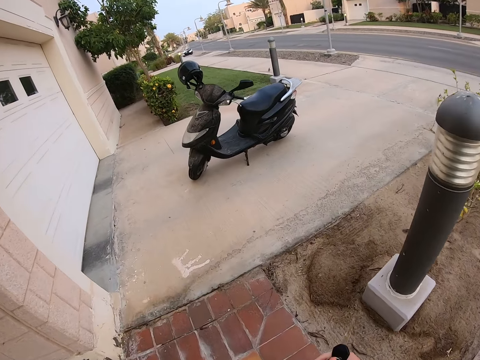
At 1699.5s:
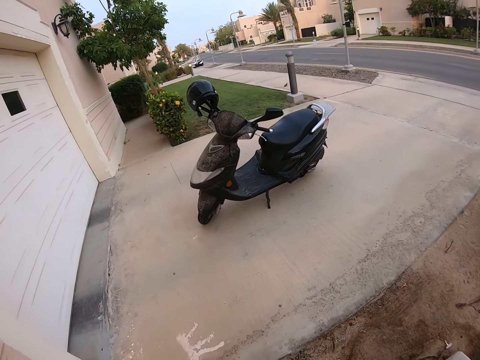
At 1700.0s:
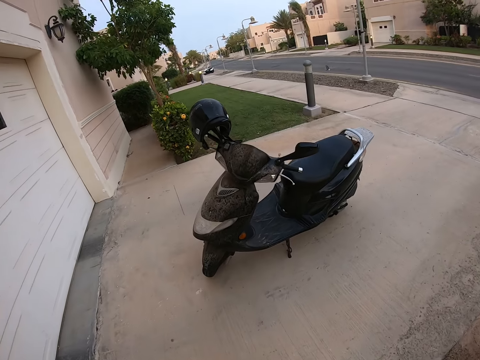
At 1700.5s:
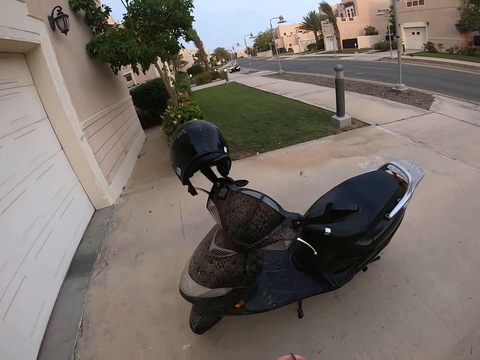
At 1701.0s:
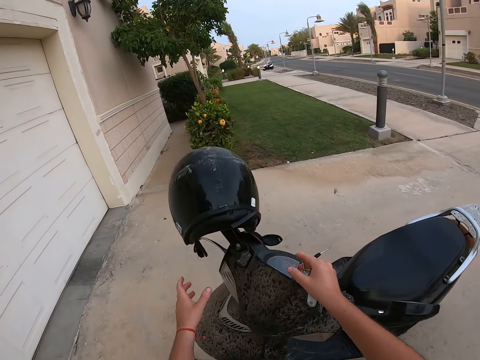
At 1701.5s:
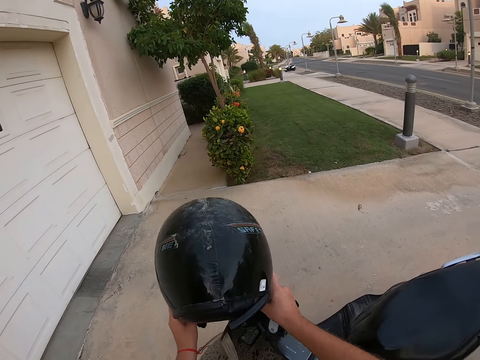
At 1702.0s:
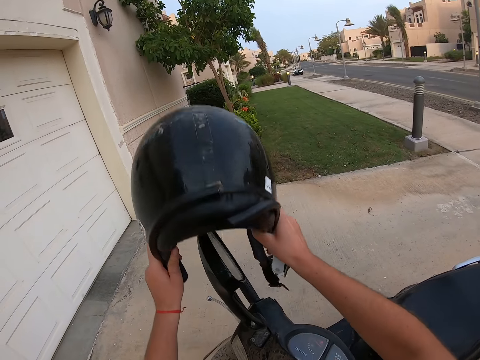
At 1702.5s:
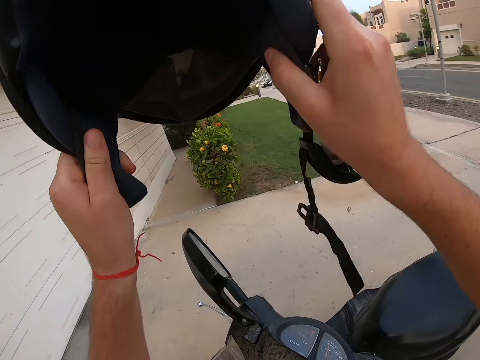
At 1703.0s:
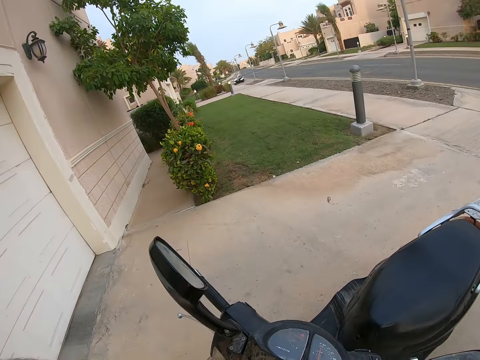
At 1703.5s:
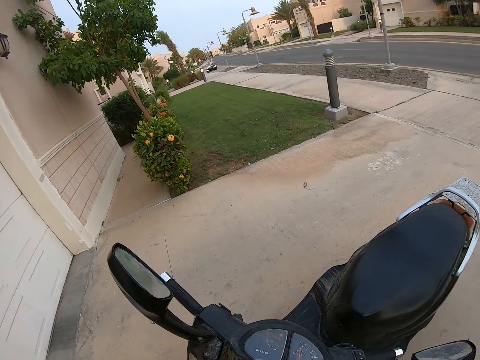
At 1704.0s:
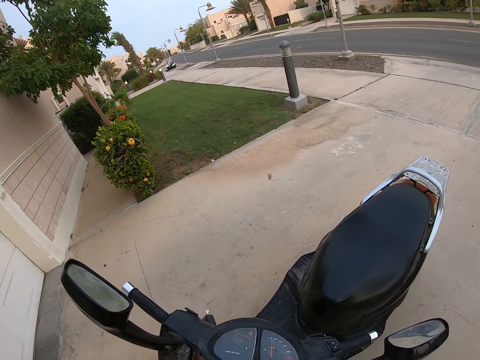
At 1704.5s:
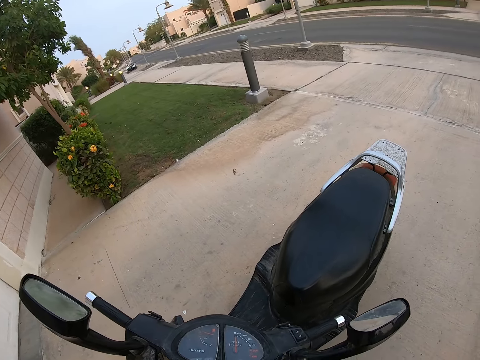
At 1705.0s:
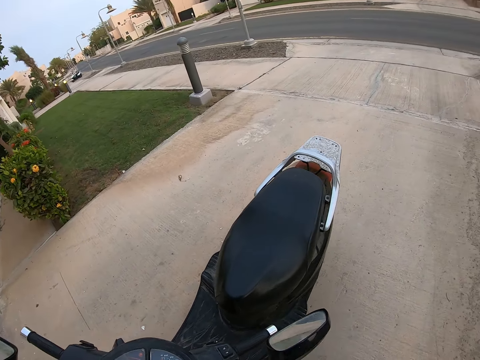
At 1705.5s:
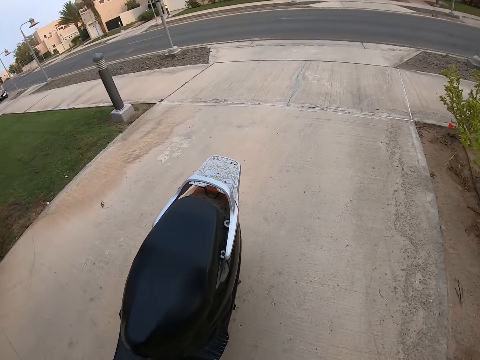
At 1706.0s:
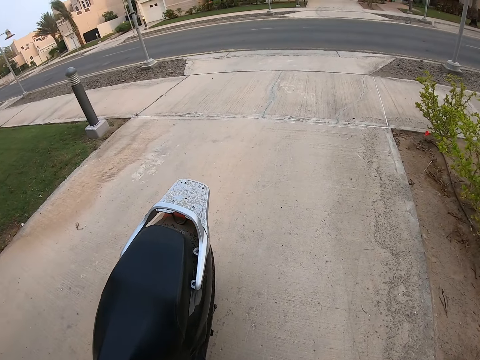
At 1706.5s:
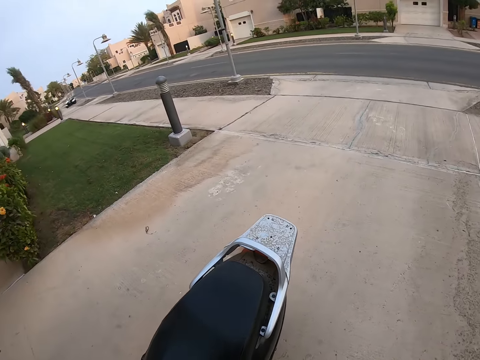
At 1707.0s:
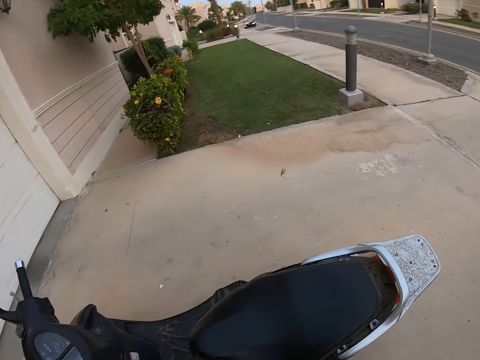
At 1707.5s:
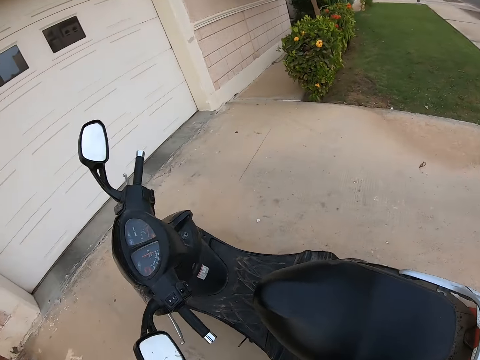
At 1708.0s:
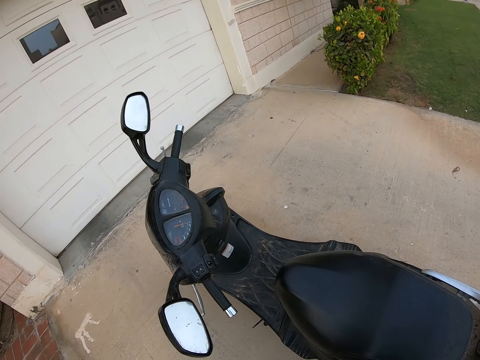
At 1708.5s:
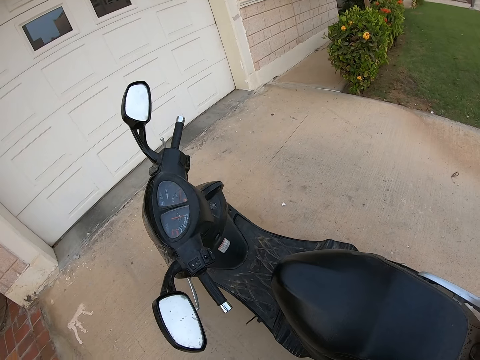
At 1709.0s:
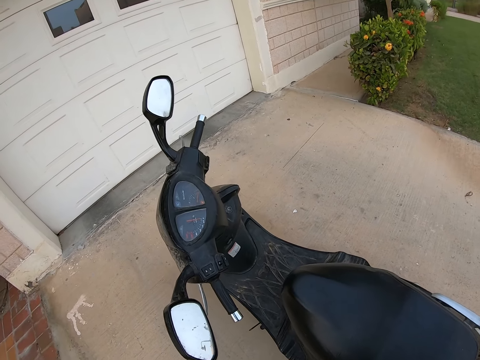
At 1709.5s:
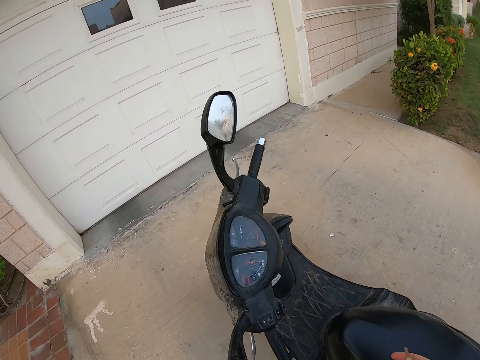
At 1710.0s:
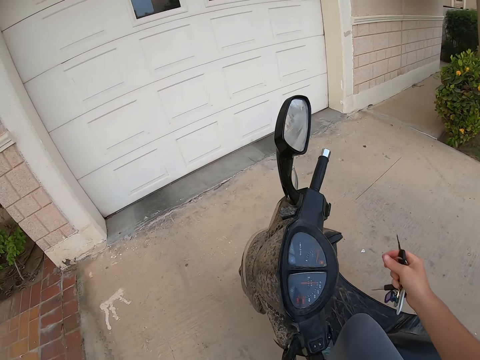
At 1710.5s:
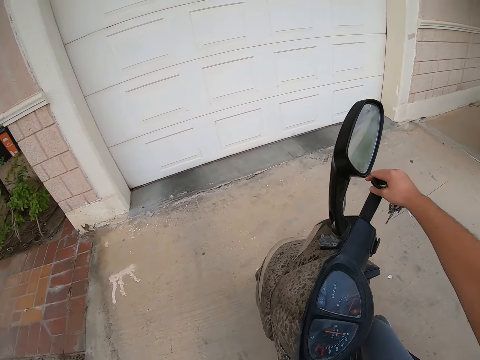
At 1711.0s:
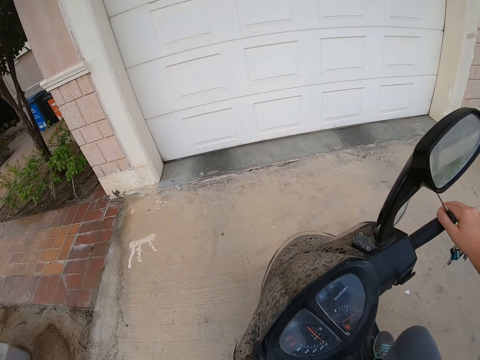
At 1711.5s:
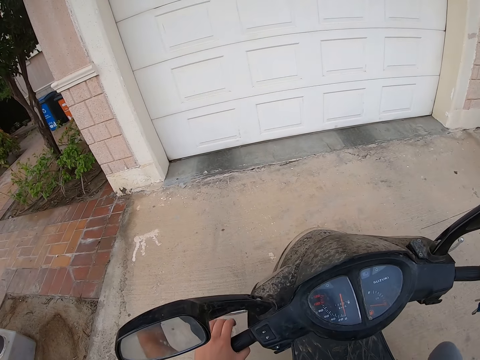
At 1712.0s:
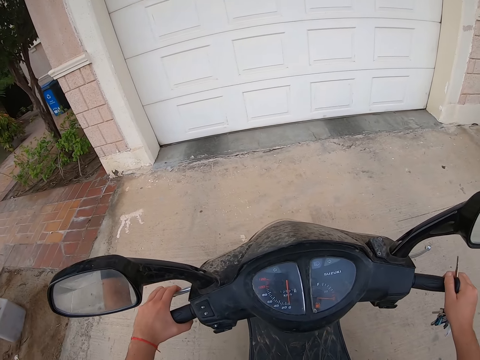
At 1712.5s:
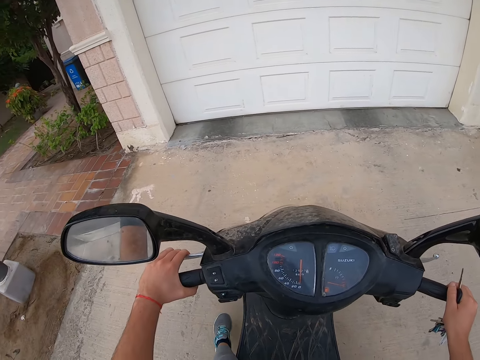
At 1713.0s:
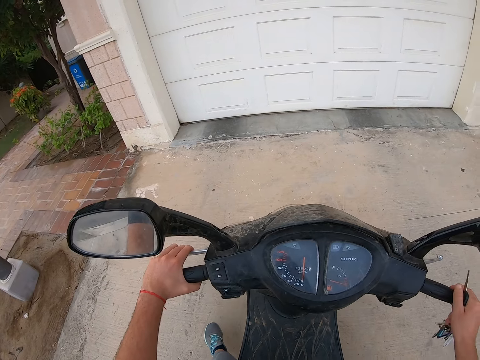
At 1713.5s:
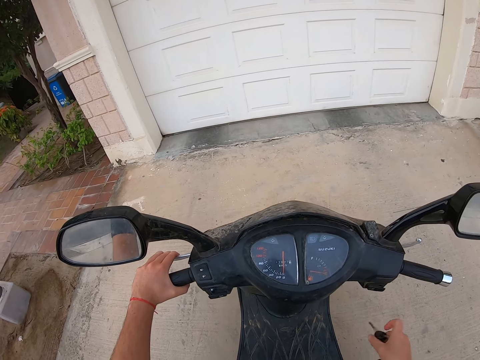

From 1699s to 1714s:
The camera wearer picks up the helmet. They wear the helmet. They look around. They sit on the motorcycle and hold the motorcycle.

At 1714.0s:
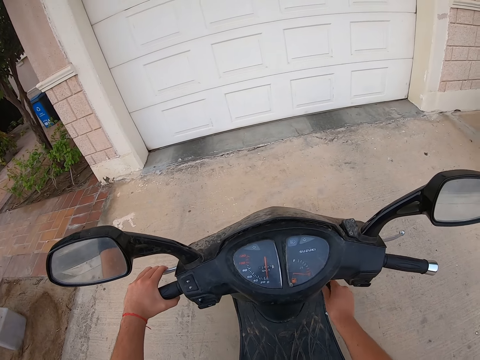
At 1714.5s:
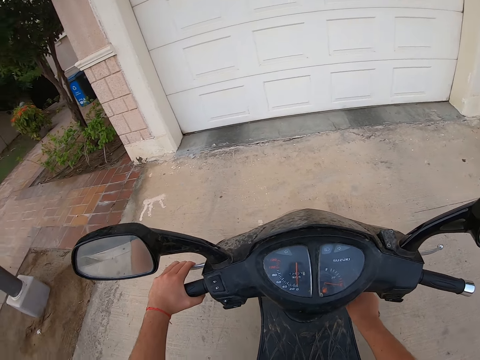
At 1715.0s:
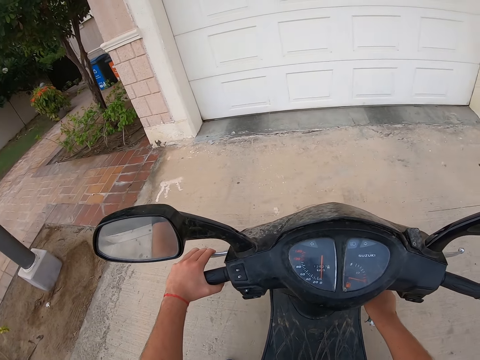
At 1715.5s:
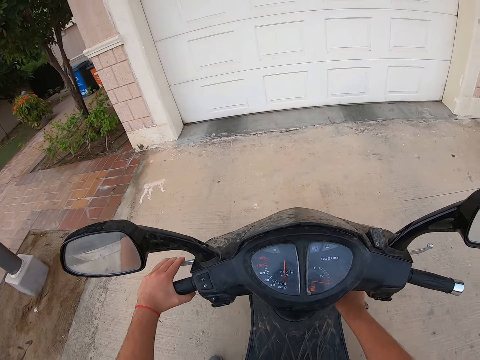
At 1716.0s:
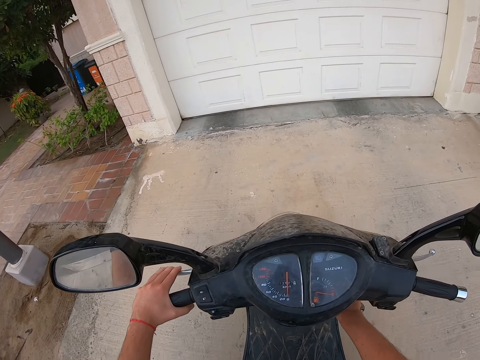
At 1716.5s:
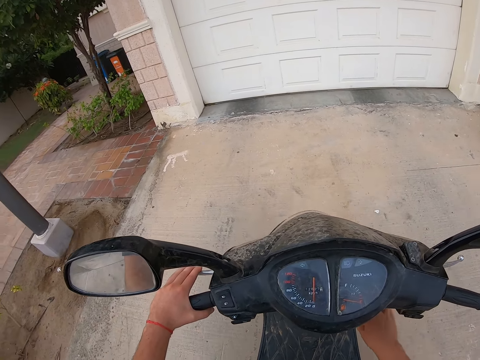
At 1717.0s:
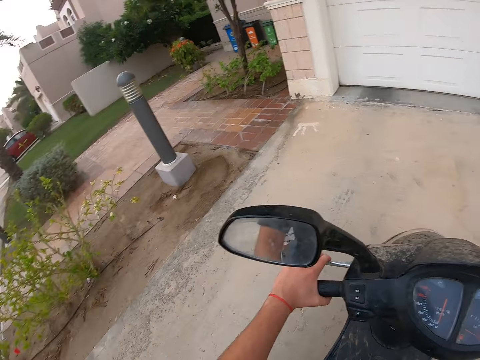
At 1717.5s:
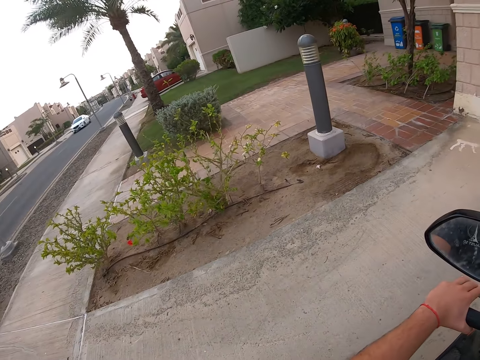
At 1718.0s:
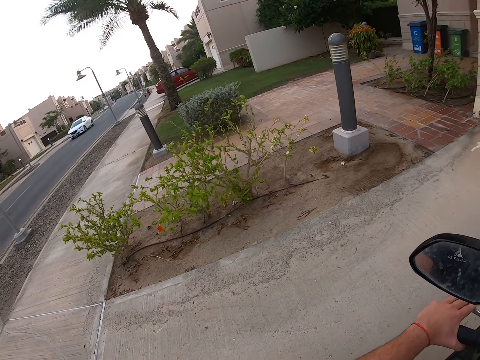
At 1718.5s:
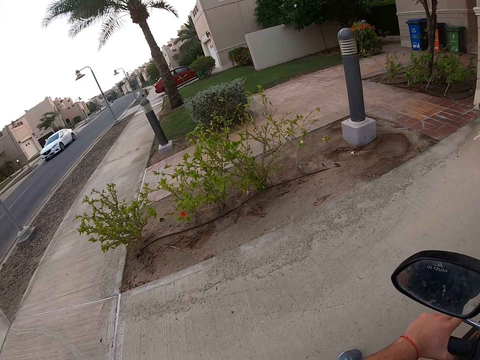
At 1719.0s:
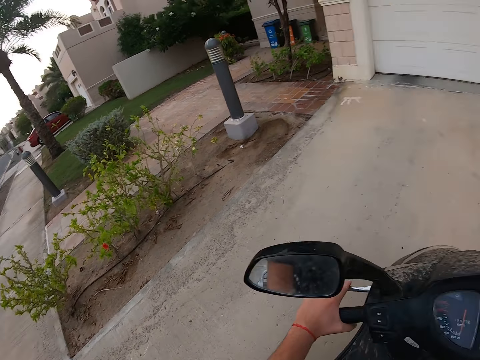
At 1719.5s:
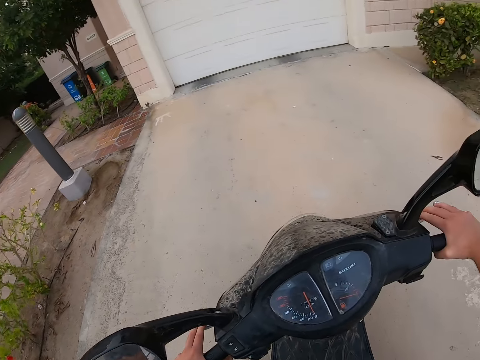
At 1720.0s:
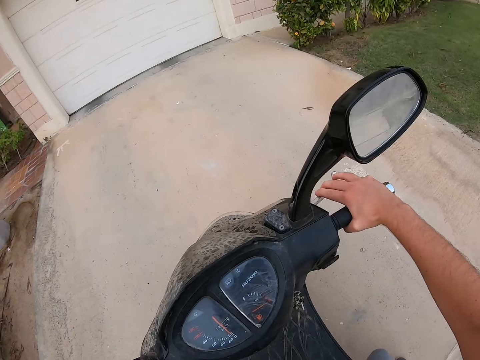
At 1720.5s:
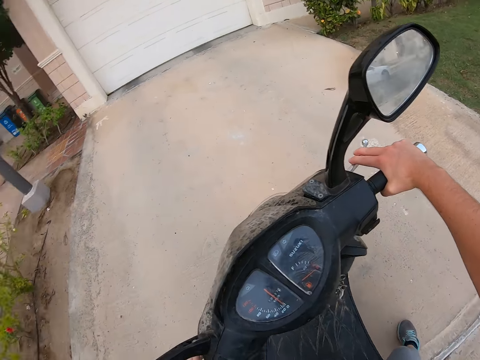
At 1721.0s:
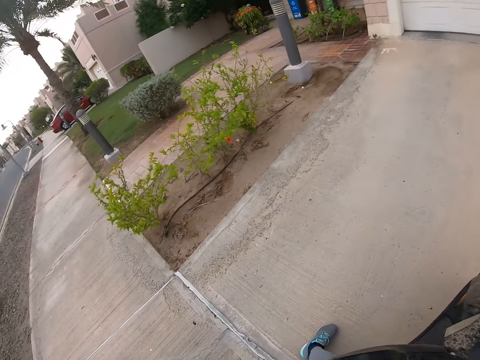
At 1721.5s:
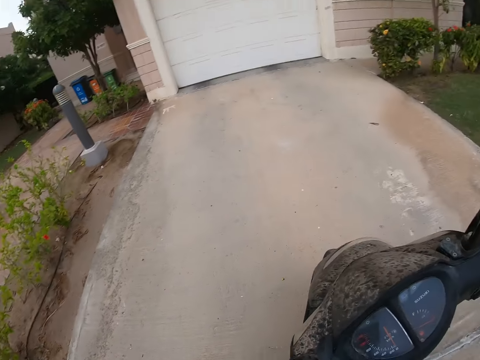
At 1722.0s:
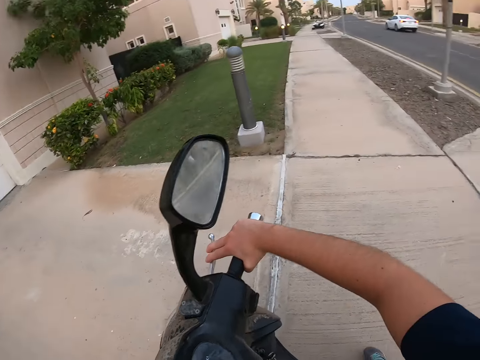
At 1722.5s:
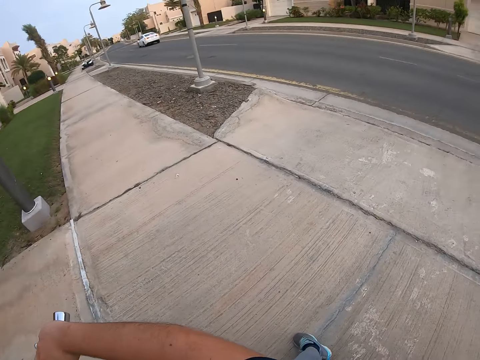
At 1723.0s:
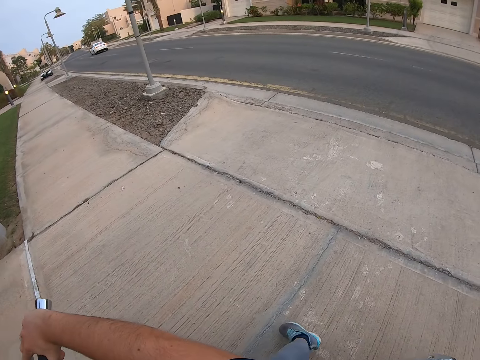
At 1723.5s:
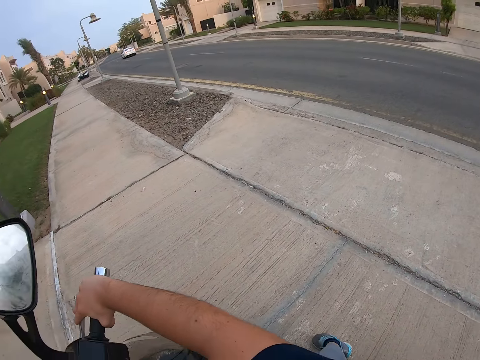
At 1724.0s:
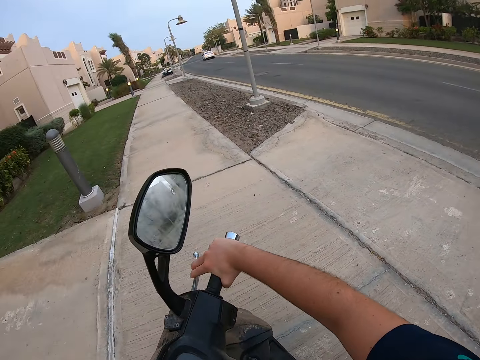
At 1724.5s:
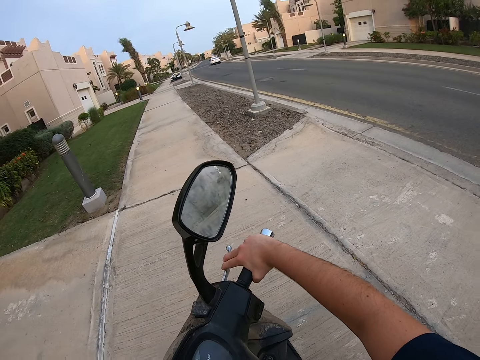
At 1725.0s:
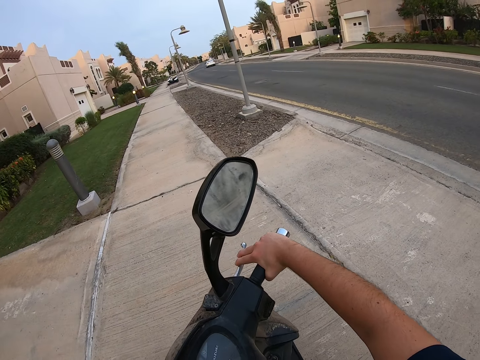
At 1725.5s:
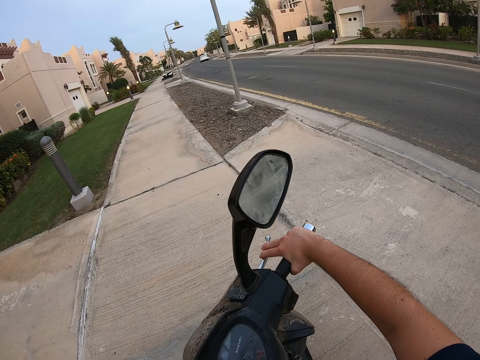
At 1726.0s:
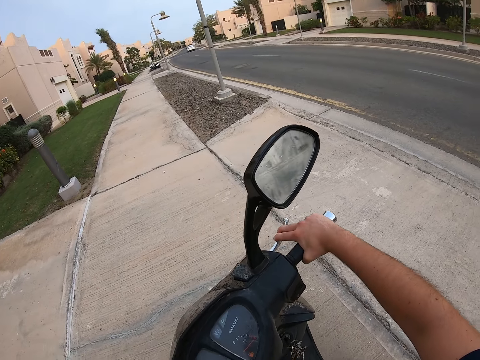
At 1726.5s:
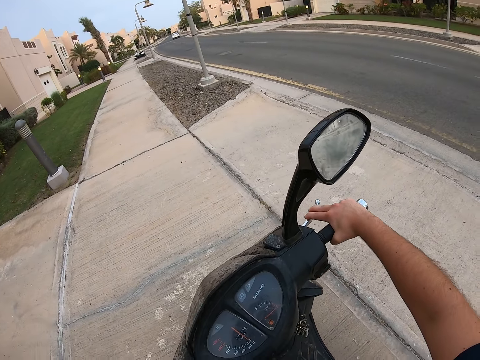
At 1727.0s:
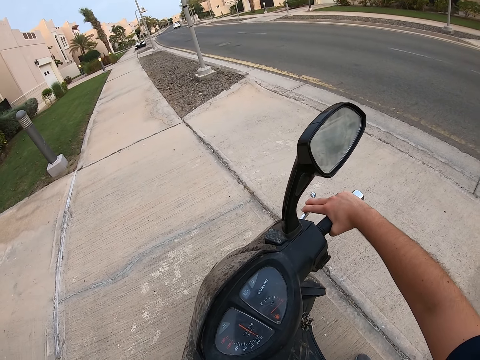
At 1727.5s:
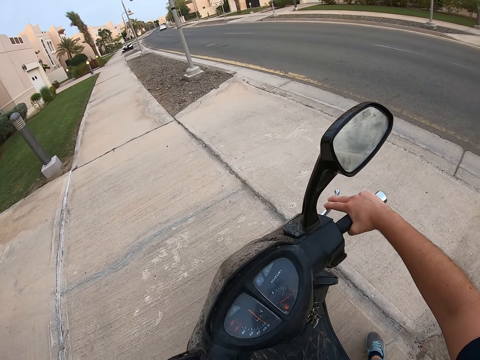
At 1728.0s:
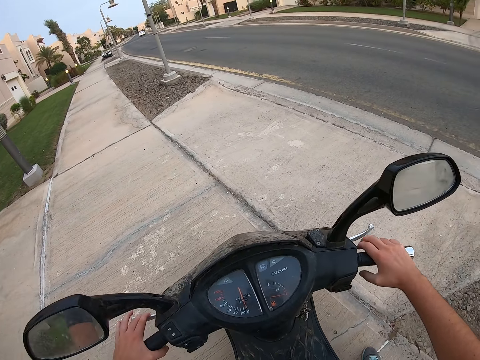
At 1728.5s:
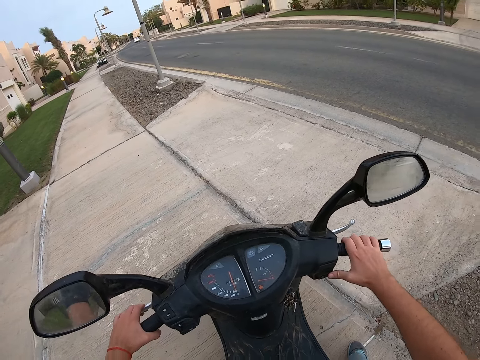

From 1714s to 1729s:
The camera wearer turns on the motorcycle. They move the motorcycle.
